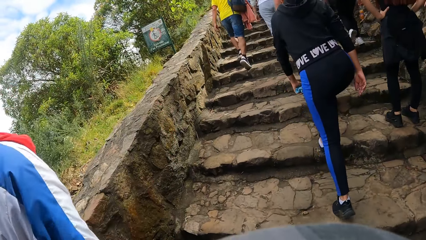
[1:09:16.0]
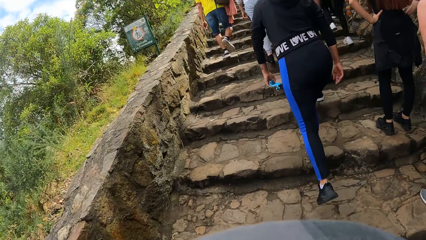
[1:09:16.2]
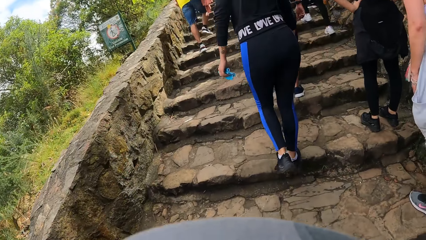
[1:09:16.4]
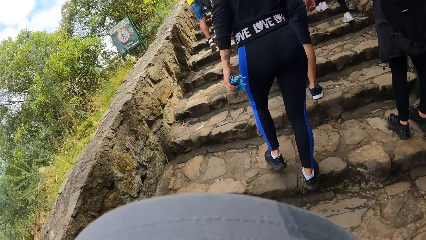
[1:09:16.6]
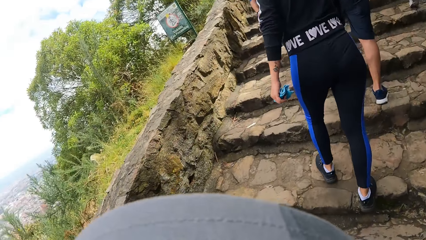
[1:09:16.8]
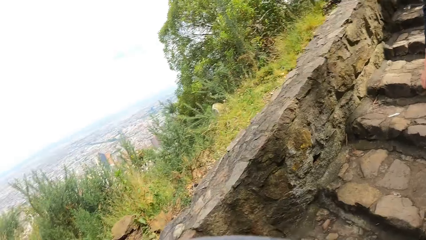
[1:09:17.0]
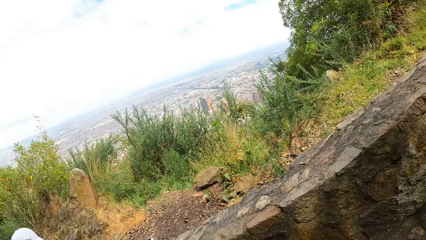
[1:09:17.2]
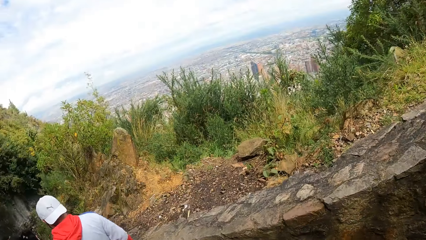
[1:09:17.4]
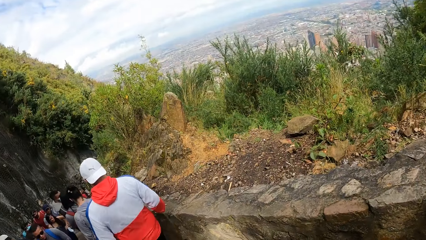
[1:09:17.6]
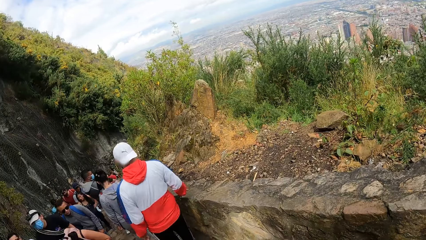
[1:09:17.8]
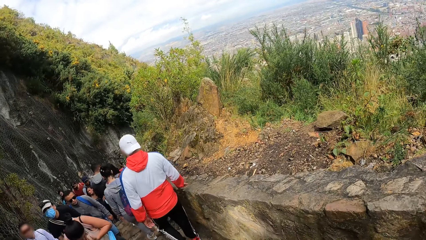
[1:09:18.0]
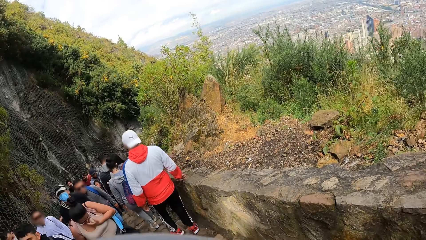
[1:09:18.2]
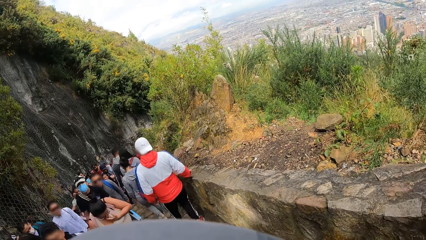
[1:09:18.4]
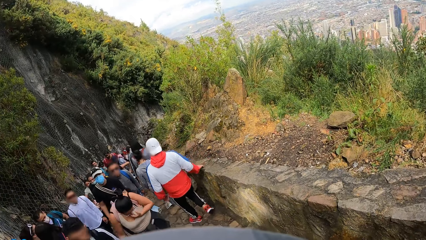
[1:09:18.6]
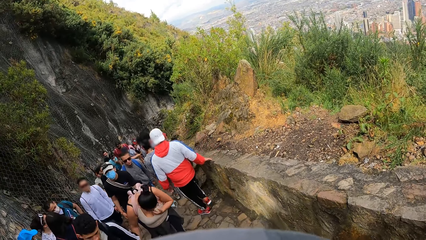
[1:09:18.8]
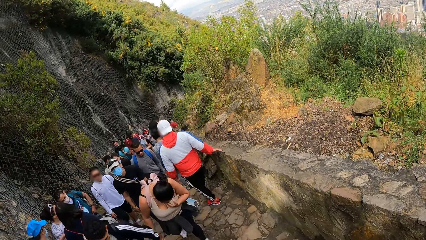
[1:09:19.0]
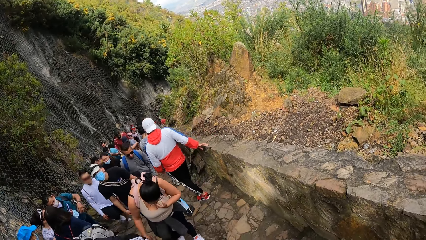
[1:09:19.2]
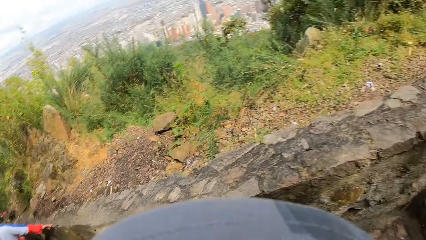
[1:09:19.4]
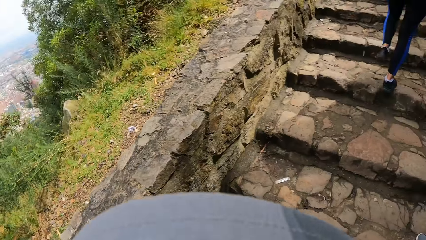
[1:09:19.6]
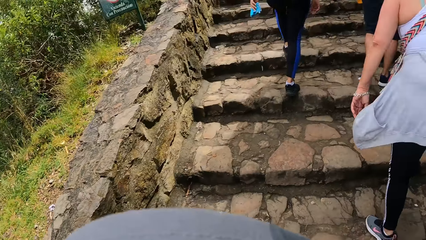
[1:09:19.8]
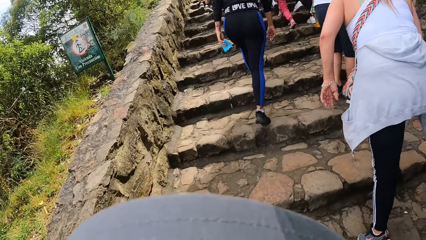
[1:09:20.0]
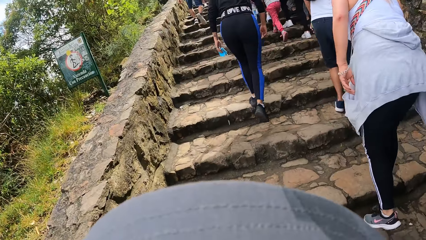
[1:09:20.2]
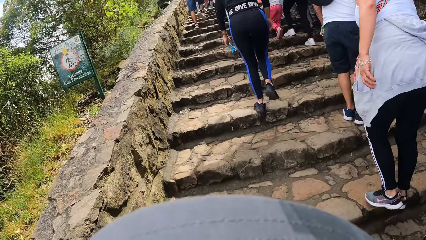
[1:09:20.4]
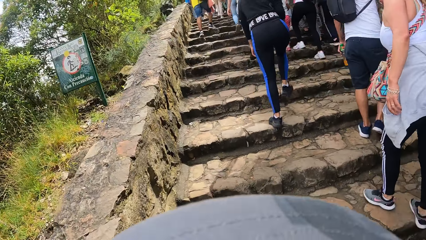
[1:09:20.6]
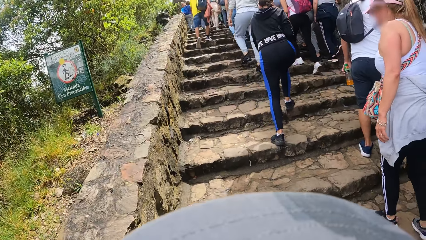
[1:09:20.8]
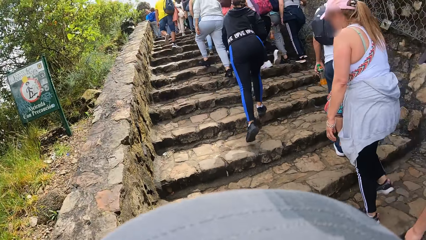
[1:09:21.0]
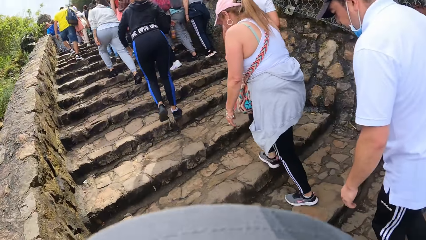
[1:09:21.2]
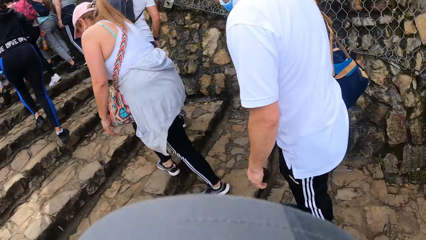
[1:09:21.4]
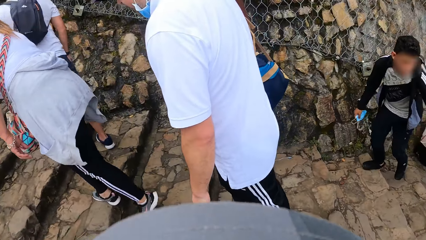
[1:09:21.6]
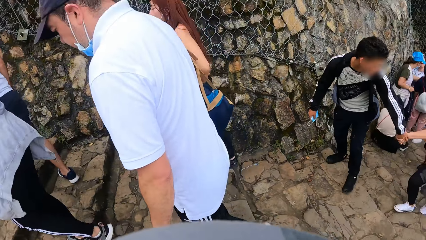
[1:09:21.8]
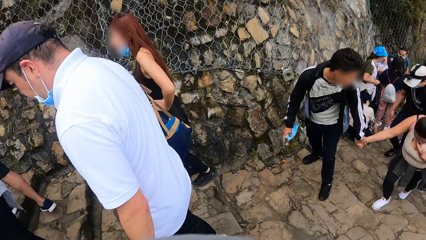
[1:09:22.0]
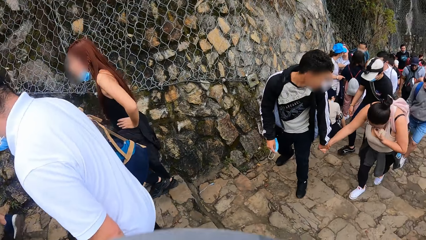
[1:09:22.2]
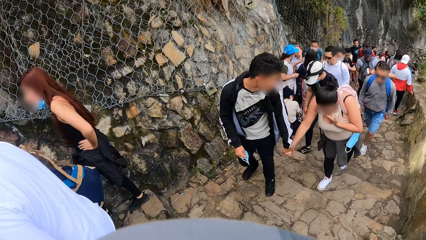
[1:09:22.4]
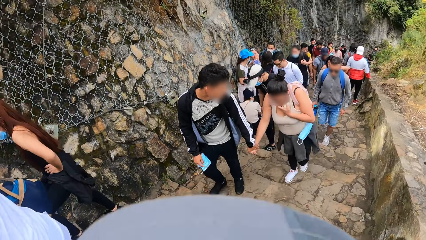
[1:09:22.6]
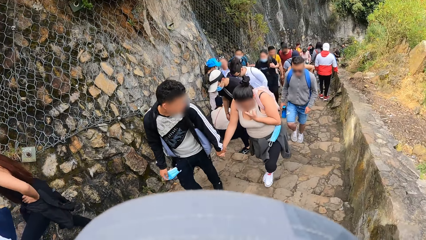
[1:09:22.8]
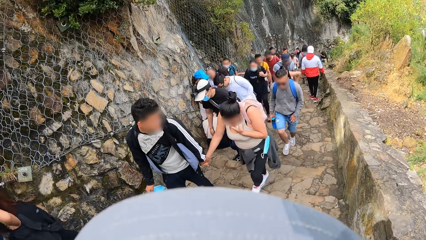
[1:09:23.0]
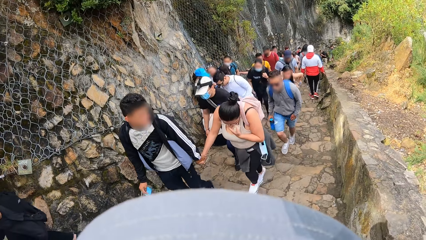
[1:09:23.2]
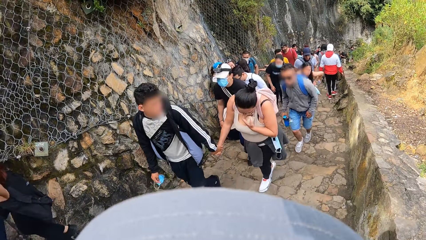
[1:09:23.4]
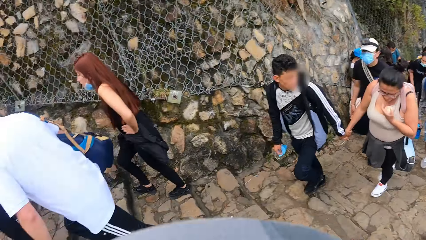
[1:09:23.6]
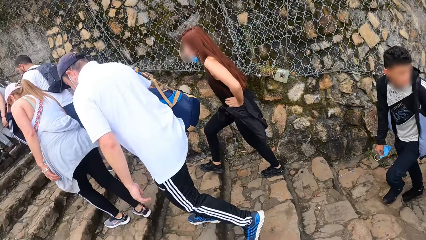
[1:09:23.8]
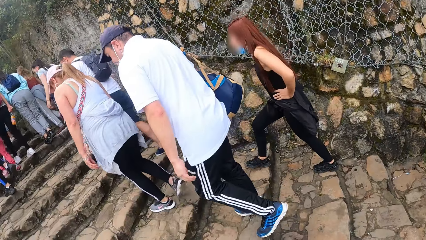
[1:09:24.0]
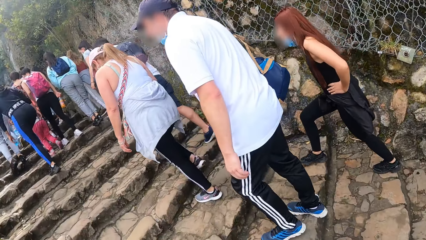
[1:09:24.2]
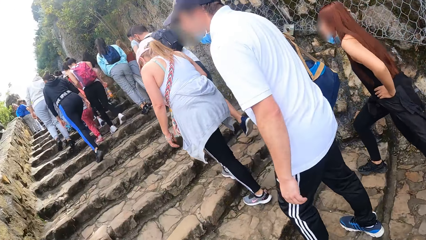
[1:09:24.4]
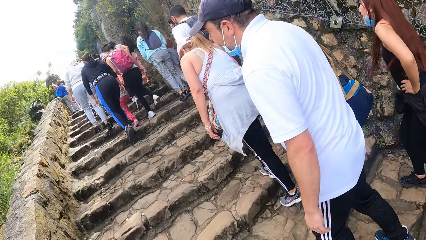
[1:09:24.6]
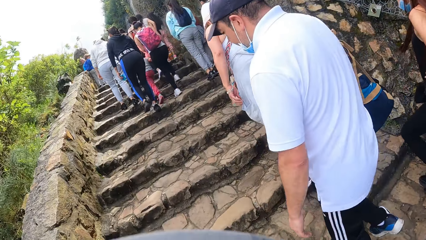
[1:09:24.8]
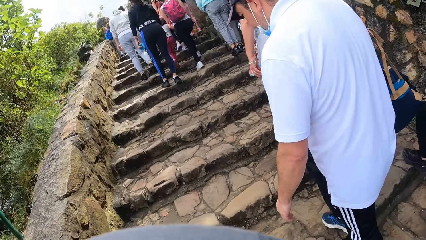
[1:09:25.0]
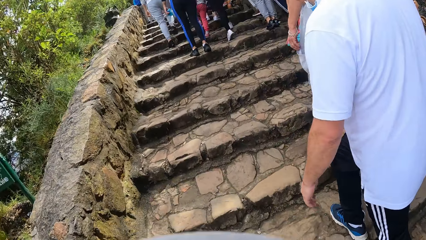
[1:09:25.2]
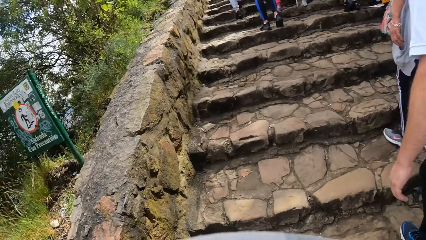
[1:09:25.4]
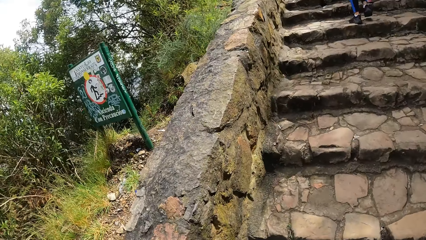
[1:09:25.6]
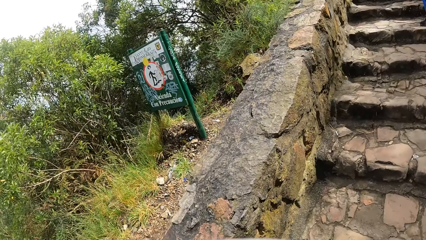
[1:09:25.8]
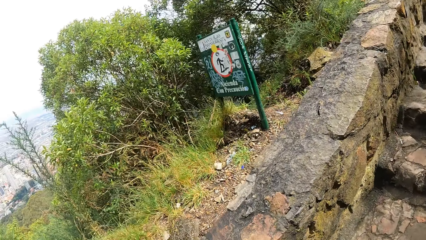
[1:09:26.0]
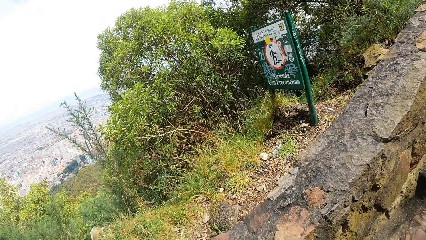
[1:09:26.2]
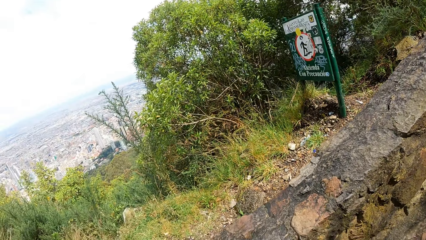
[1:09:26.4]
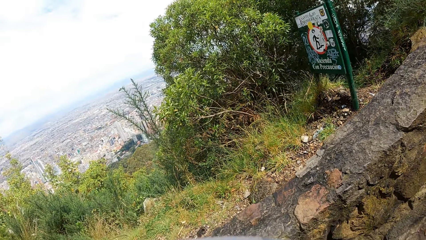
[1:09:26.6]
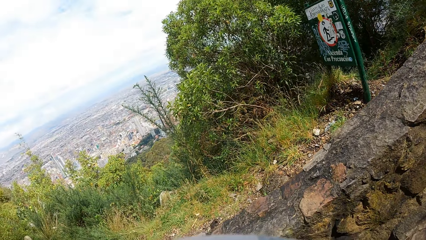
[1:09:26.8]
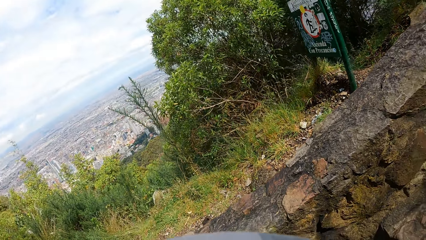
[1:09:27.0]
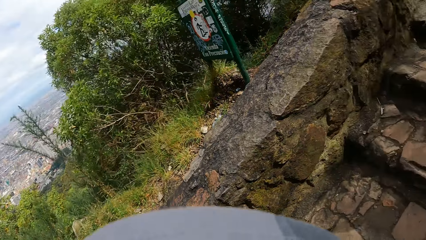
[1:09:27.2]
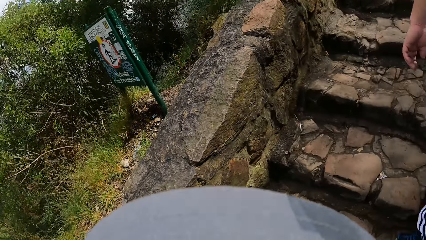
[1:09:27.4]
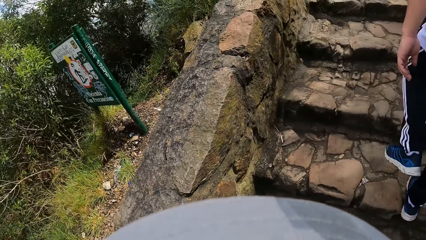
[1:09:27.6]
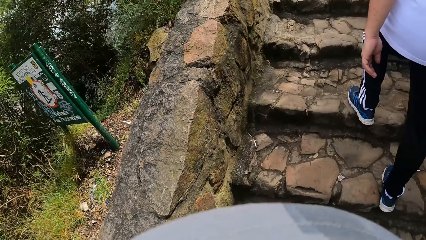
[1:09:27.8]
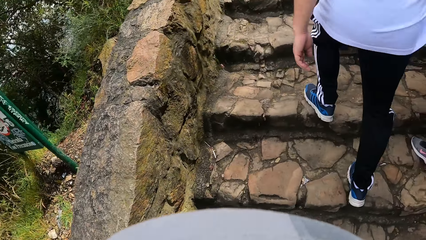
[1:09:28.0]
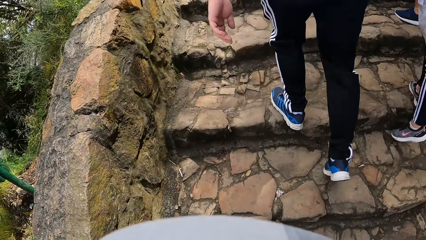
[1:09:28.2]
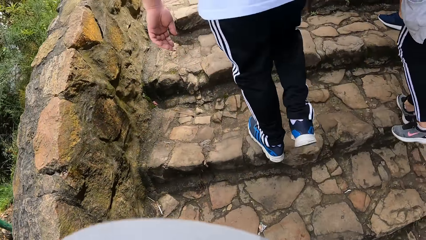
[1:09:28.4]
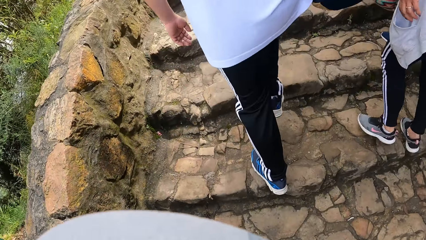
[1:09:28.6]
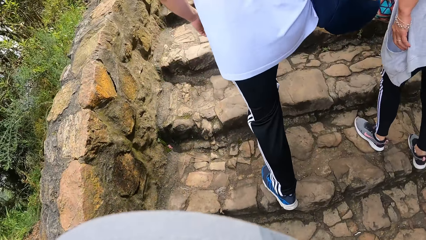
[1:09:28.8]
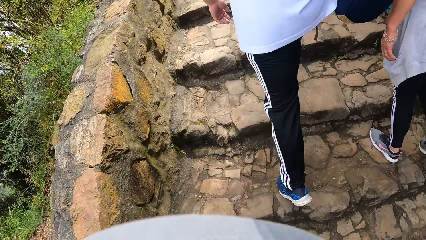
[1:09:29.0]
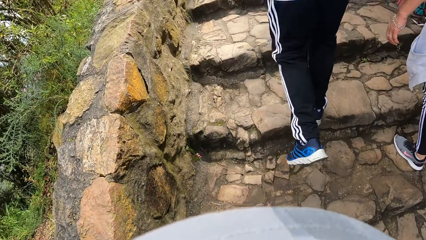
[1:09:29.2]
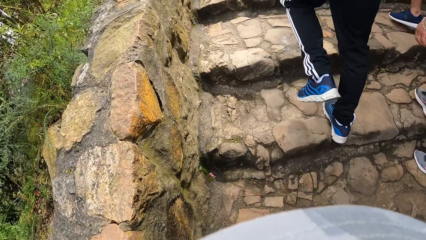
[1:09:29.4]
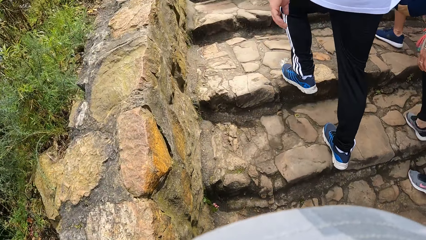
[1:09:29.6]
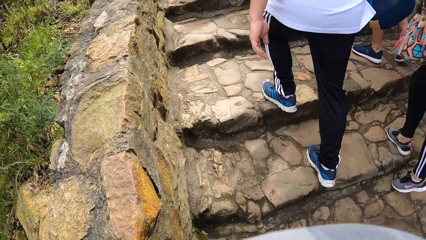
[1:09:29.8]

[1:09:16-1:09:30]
The camera wearer turns around the walkway. They walk along the walkway. They turn around the walkway. They walk along the walkway.

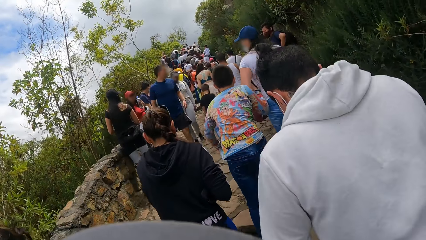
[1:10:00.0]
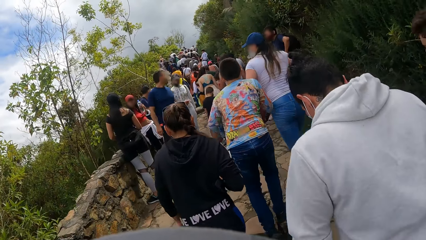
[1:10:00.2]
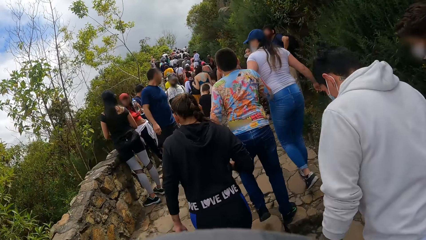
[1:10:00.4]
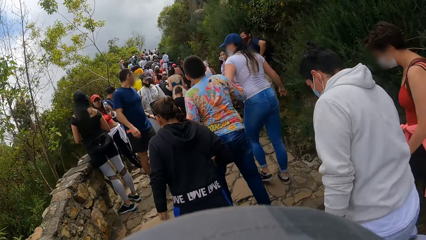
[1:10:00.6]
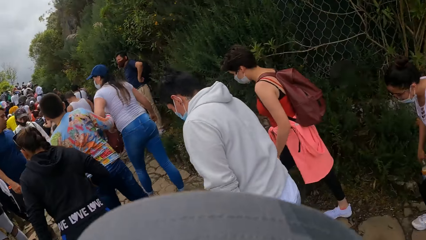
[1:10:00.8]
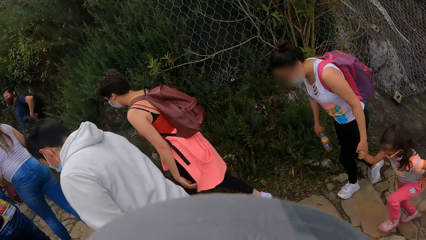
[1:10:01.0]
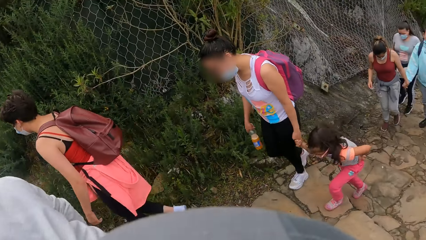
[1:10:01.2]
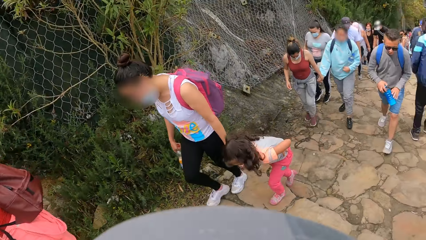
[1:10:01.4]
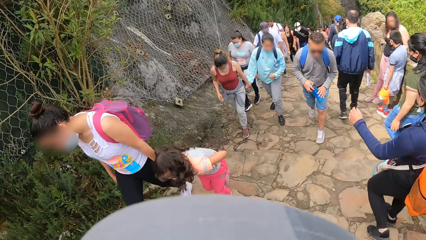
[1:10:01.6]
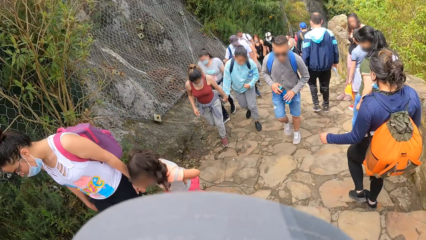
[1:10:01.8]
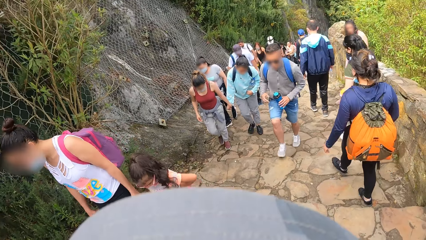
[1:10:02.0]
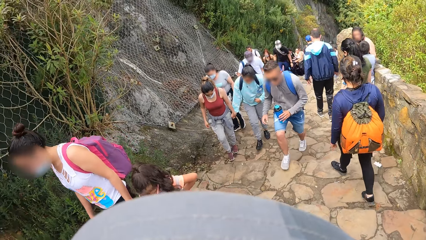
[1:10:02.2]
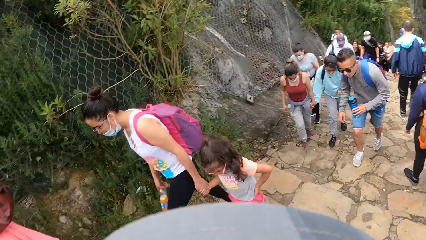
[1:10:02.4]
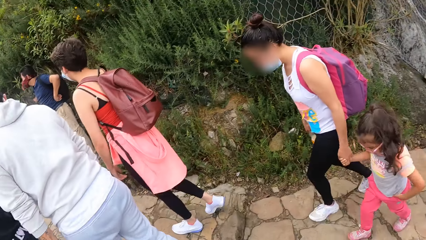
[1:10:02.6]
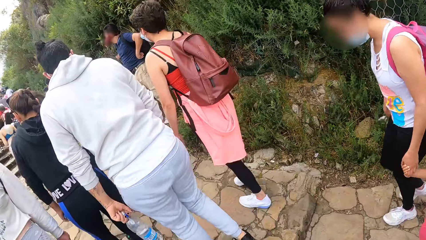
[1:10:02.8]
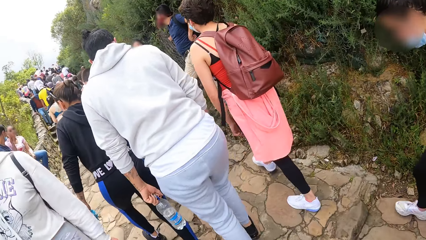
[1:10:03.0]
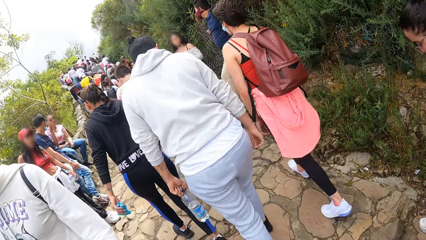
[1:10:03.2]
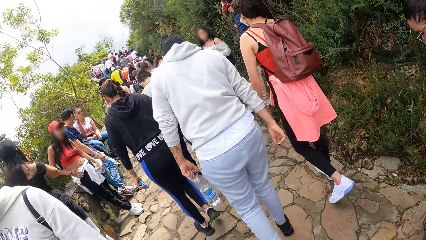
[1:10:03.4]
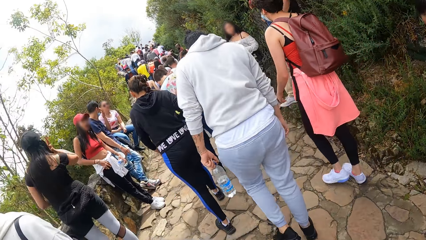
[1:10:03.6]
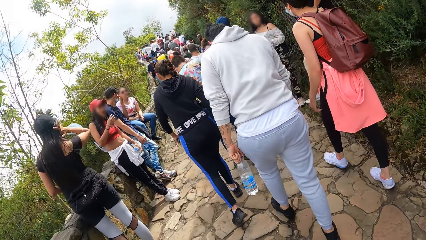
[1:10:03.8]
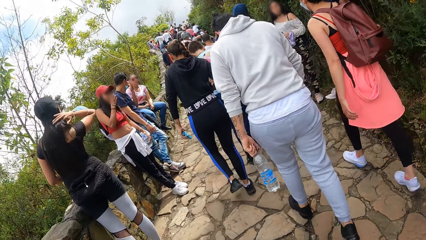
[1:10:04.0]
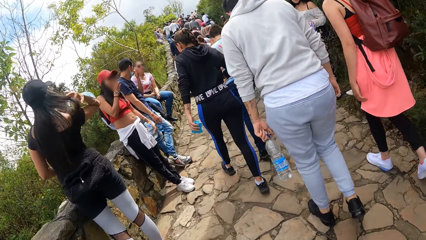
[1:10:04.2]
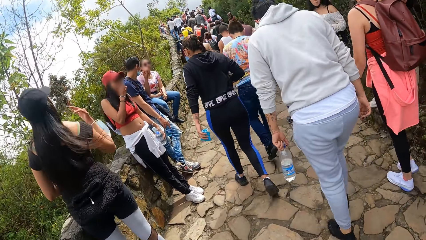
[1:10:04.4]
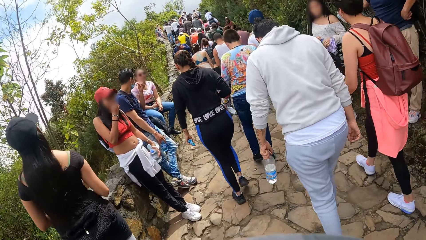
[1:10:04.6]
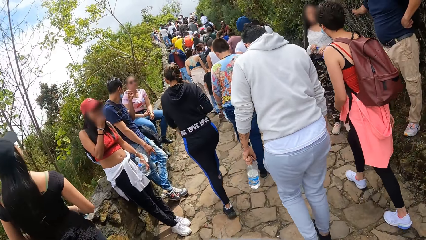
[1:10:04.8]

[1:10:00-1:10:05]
The camera wearer turns around the walkway. They walk along the walkway.
